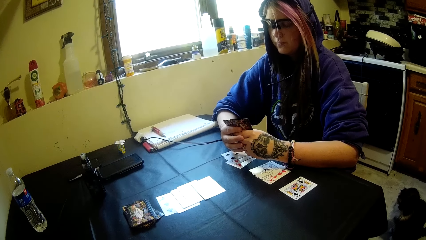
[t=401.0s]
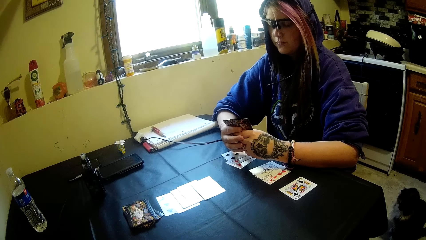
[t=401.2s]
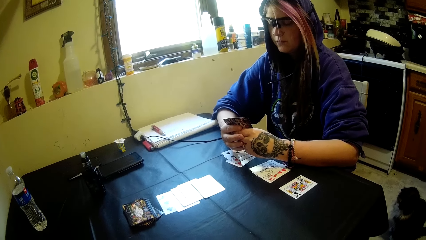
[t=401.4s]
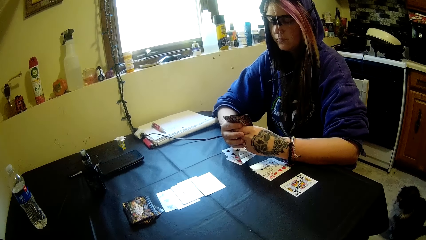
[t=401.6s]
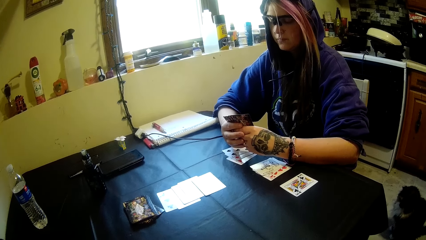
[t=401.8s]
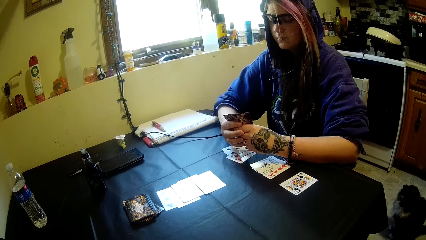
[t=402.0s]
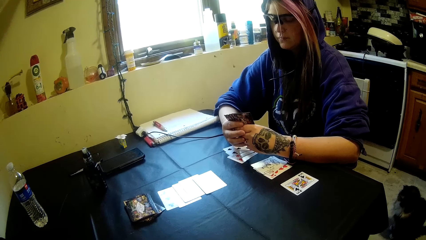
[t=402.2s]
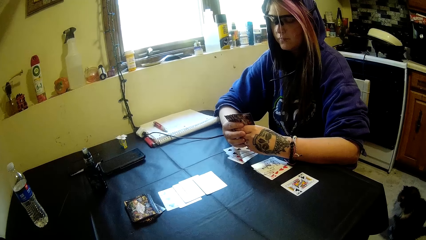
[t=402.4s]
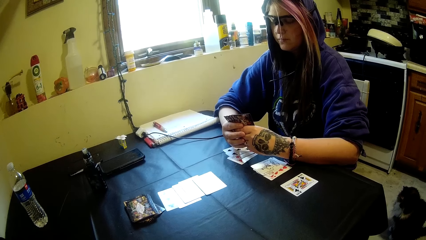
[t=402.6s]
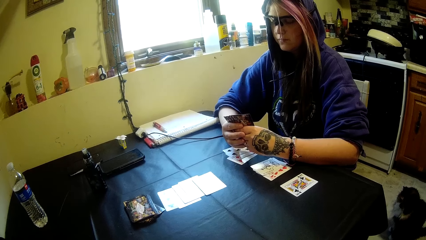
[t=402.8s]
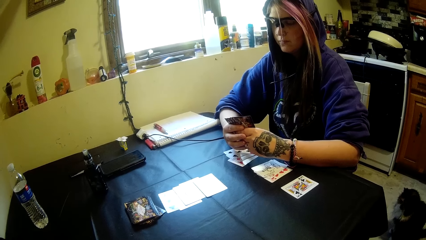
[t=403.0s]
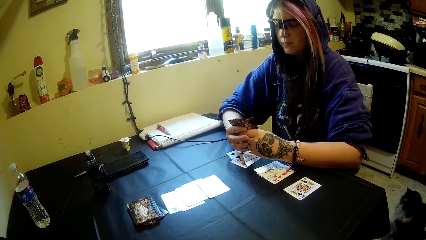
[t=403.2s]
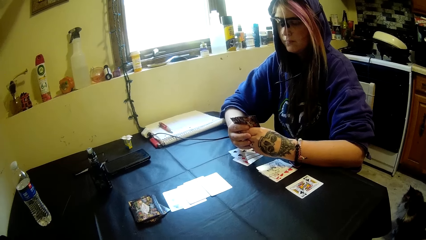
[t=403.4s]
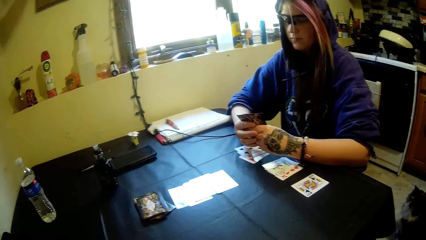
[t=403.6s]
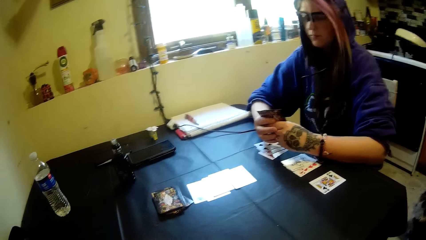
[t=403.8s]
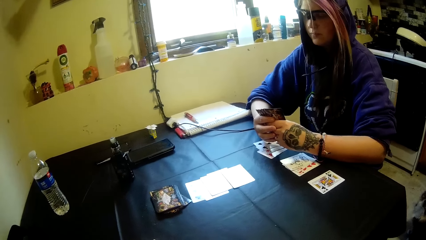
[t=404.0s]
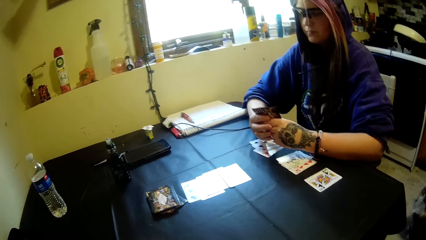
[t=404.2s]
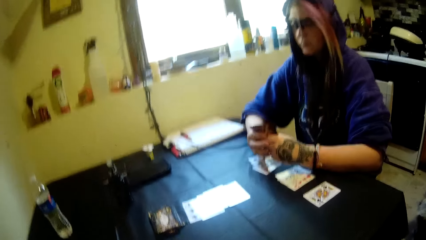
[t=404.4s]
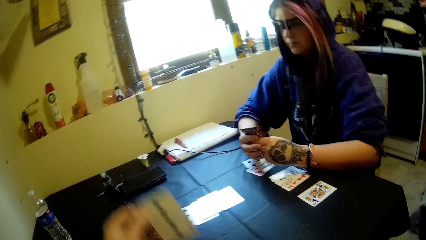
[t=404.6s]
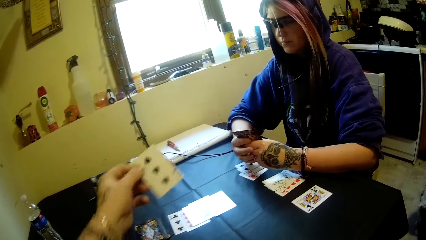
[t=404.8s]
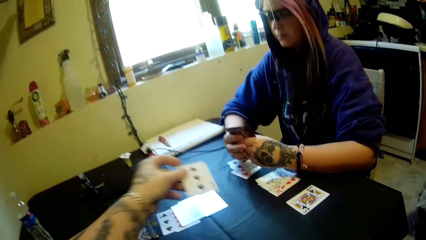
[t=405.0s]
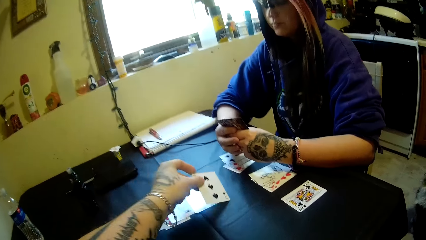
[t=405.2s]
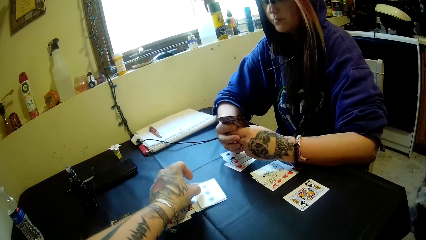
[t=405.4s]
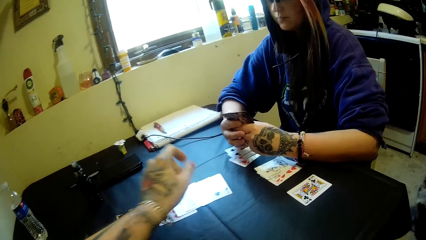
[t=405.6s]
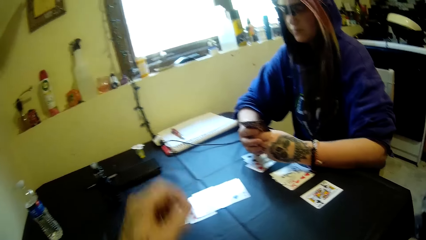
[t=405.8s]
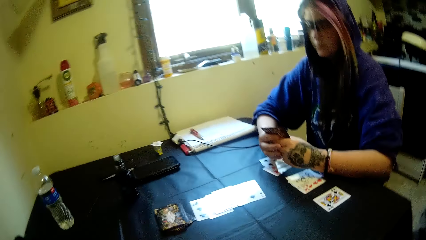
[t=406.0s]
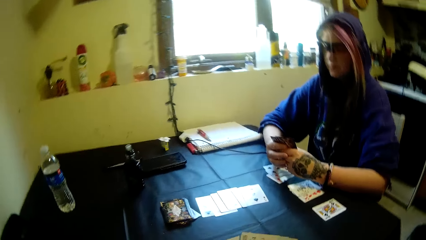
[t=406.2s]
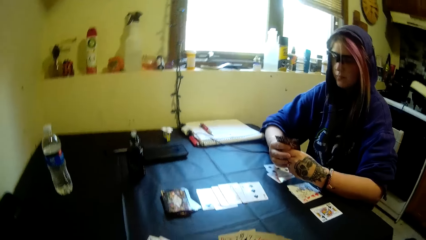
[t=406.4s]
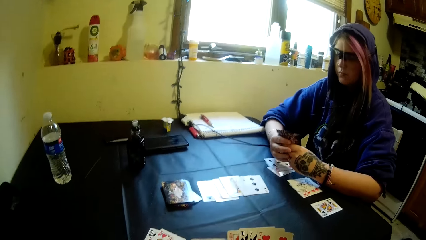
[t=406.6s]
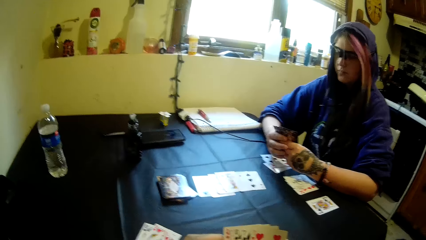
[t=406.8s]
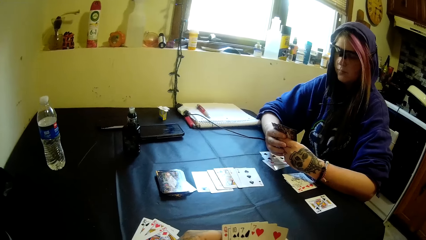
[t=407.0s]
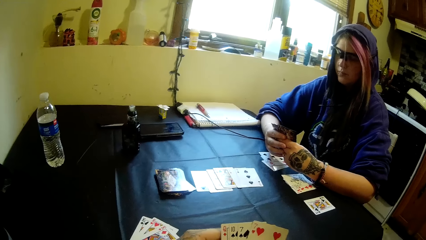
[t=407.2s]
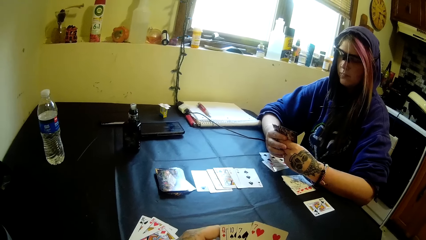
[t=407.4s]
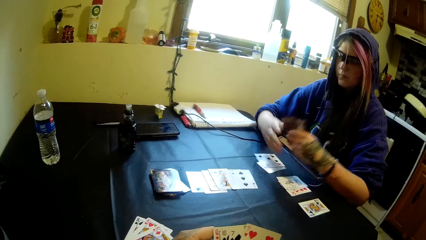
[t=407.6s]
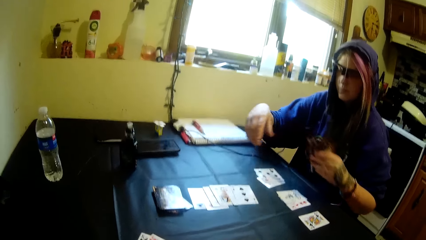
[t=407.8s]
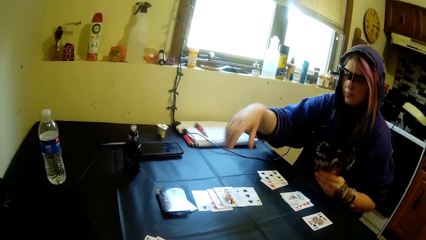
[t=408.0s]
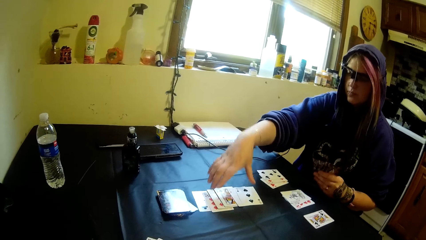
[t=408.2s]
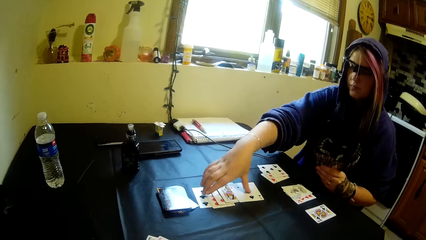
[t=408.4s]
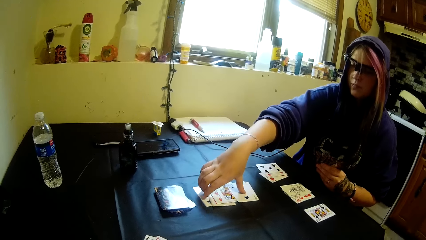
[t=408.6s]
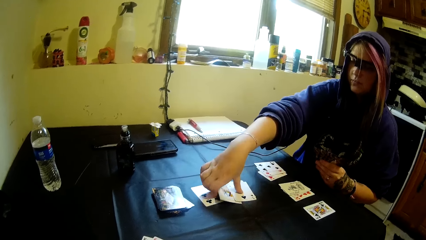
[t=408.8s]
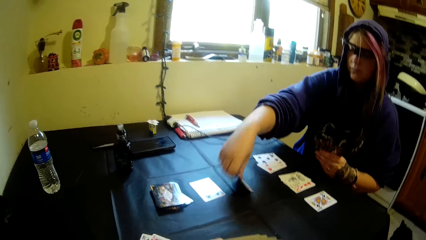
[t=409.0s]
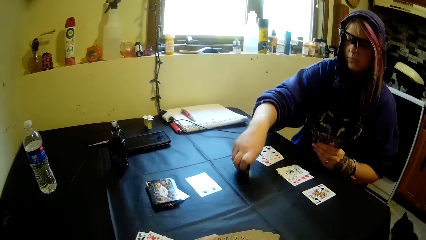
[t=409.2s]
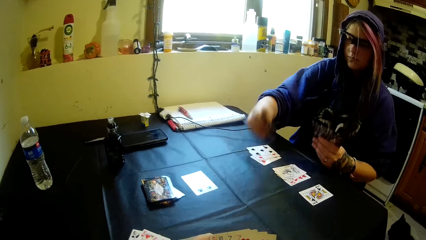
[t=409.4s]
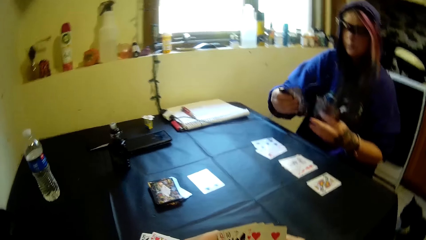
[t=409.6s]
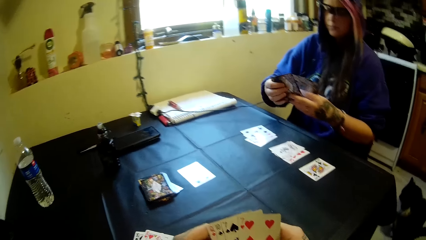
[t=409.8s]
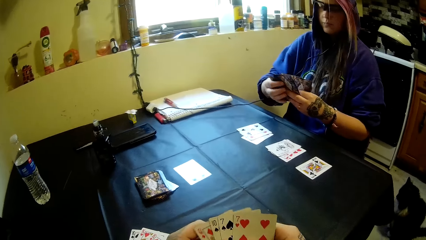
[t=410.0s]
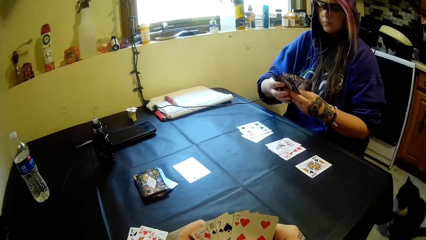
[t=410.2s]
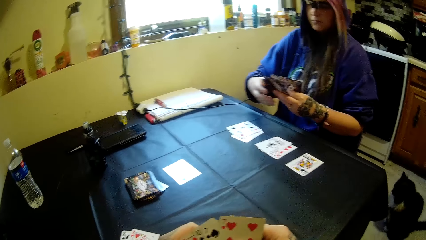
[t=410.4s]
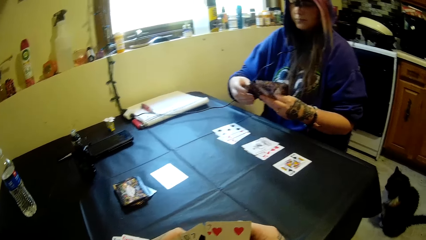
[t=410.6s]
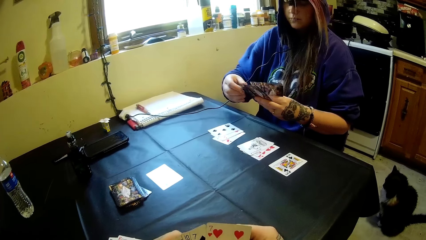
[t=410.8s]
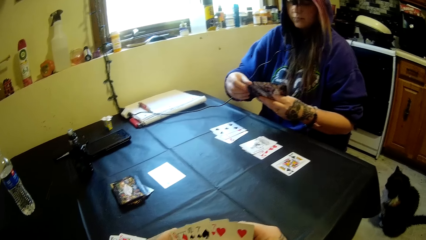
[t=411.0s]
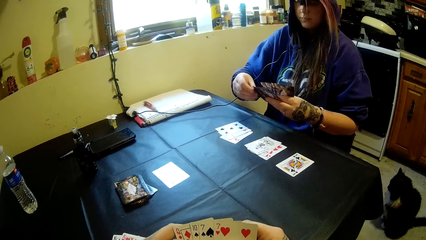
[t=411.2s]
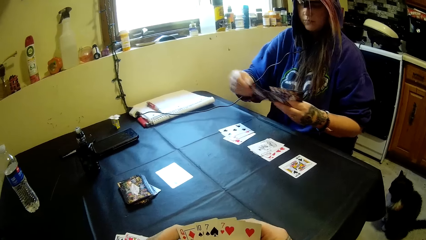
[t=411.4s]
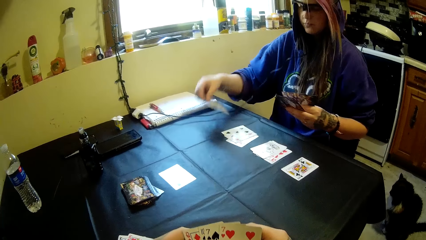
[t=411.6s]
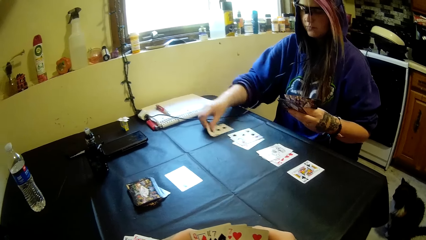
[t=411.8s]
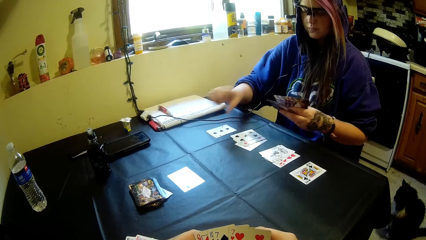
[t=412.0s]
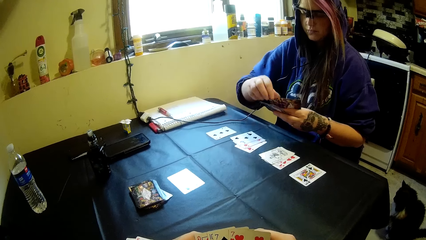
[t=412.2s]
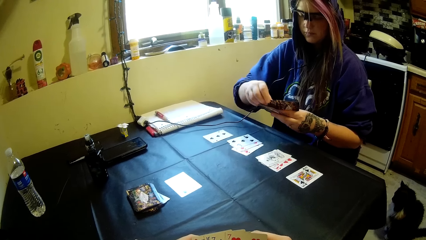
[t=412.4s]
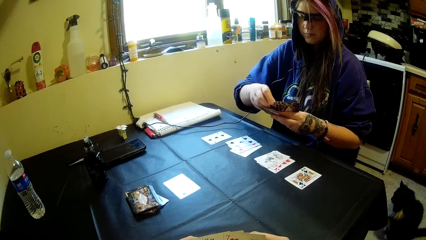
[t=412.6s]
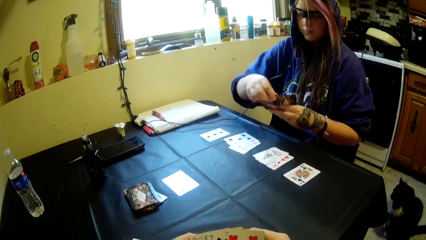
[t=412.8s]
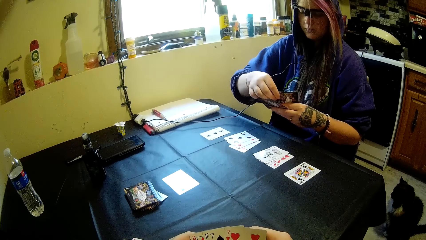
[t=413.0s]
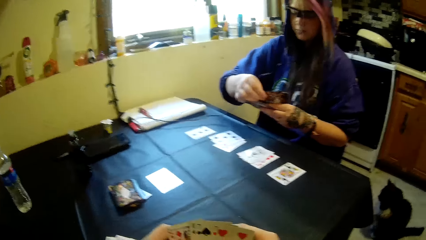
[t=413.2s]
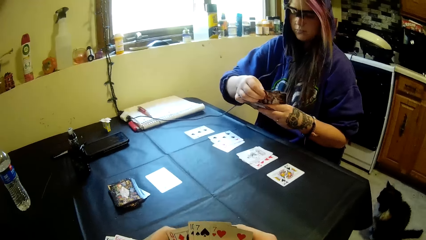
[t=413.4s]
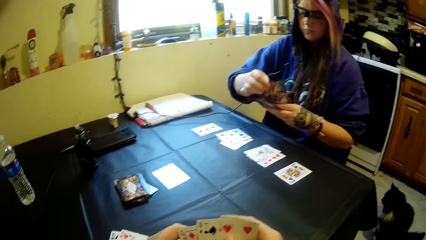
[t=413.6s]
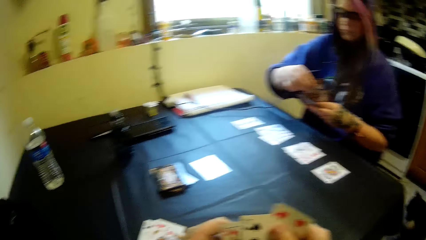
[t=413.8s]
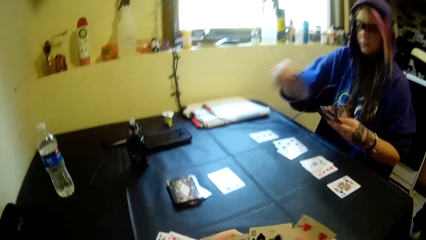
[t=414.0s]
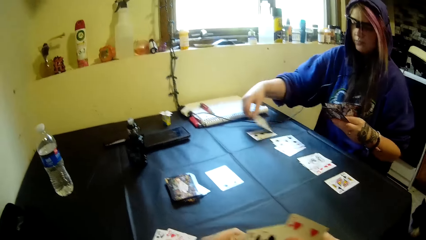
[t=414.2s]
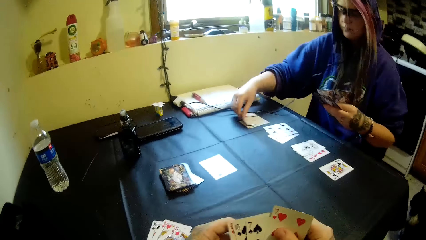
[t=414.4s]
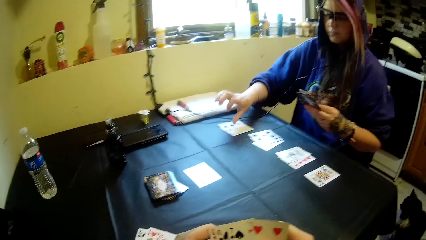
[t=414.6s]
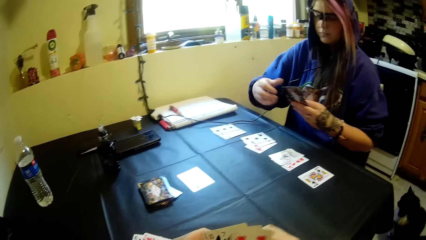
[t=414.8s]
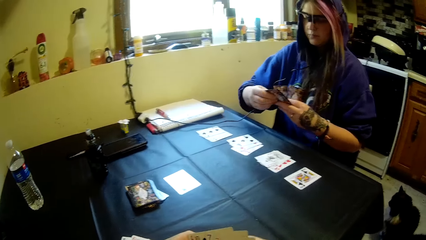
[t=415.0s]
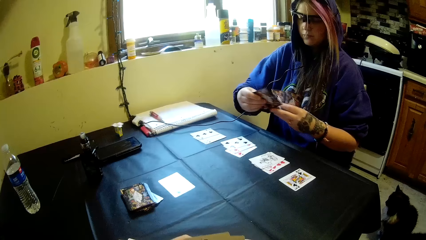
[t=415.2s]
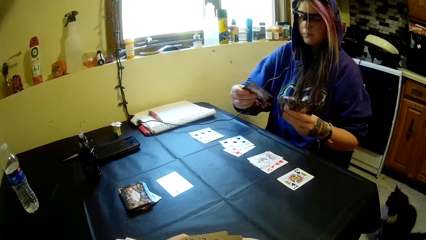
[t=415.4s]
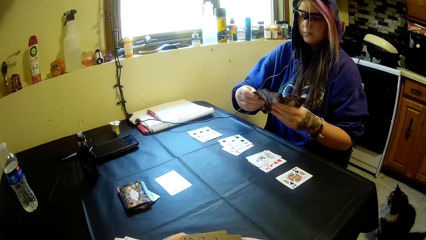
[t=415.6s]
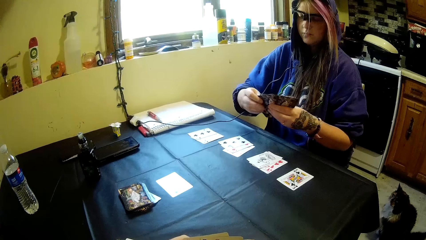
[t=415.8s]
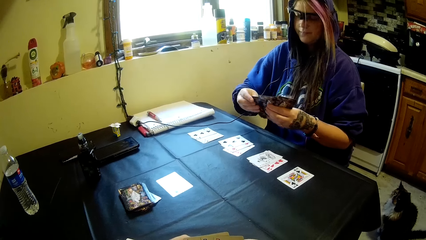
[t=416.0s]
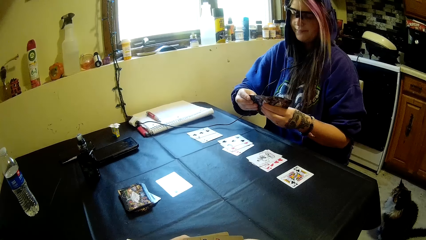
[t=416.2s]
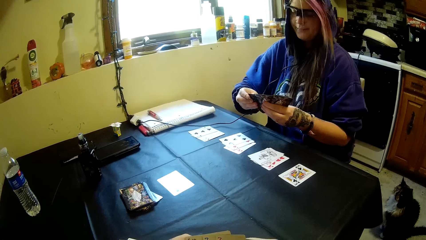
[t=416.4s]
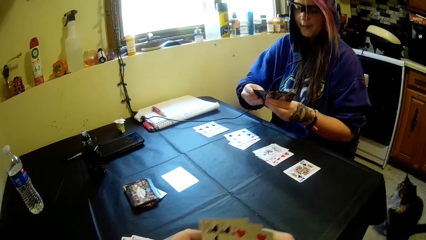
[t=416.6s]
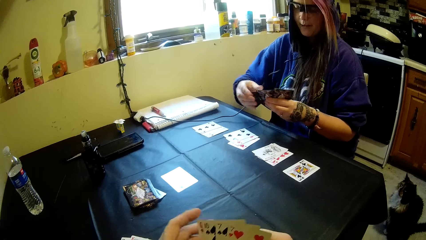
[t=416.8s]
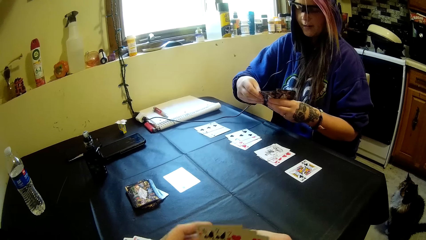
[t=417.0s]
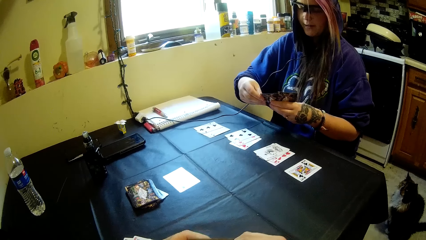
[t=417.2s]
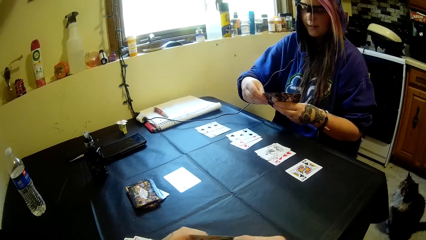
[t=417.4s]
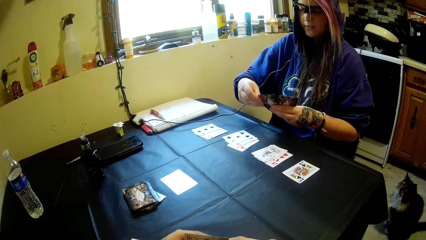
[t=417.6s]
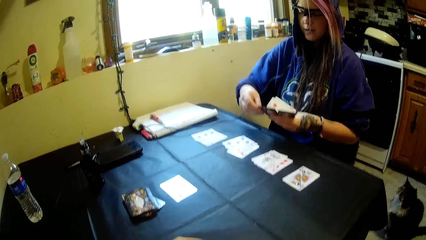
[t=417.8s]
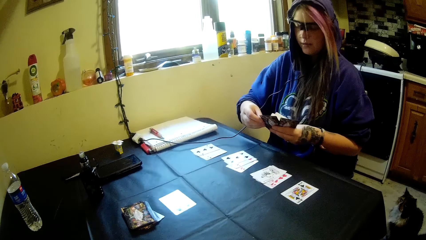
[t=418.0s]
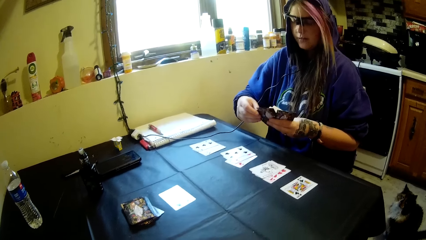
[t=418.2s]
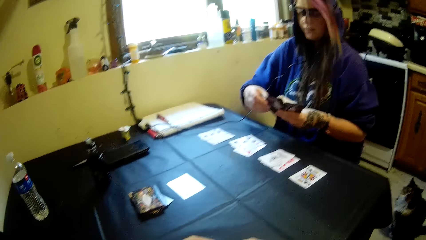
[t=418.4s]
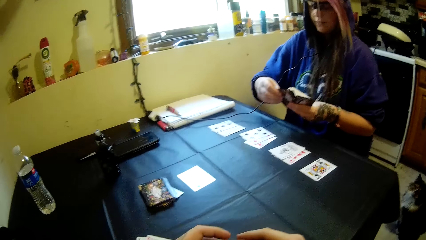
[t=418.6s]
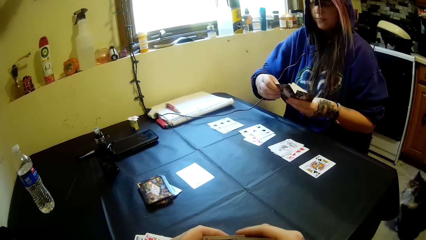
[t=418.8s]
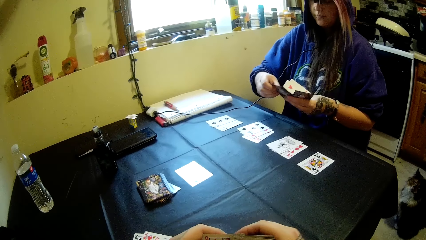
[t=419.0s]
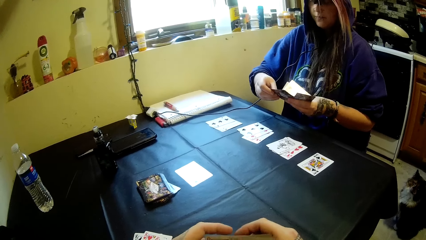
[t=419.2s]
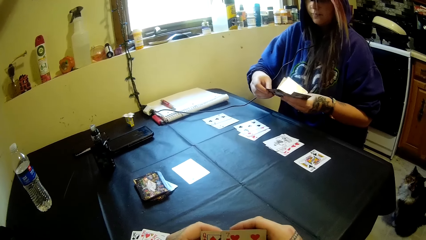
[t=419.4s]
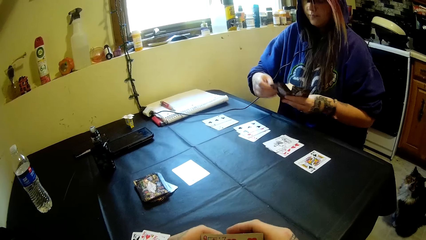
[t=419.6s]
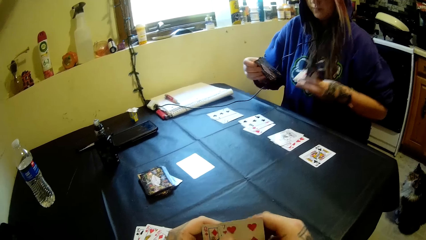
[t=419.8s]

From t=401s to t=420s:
The camera wearer drops a card on the table. They hold the cards. A woman picks some cards from the table and drops some cards on the table. The woman holds the cards.
